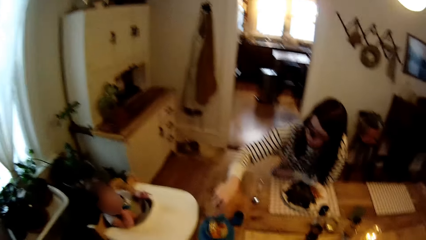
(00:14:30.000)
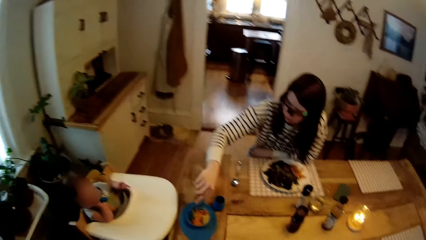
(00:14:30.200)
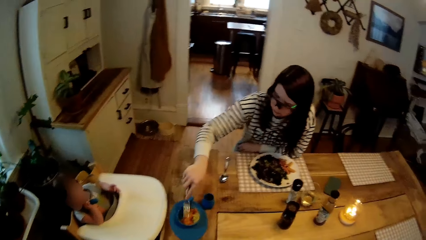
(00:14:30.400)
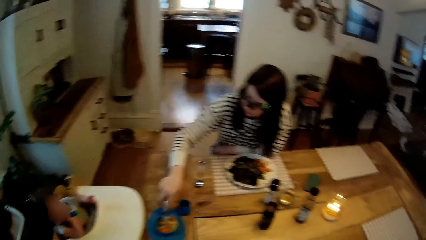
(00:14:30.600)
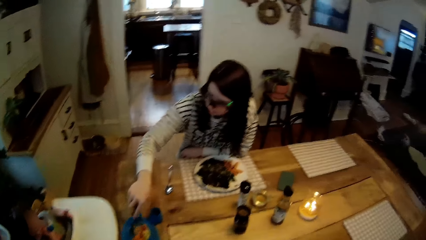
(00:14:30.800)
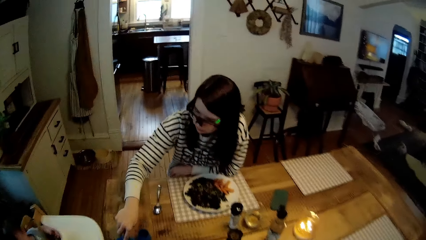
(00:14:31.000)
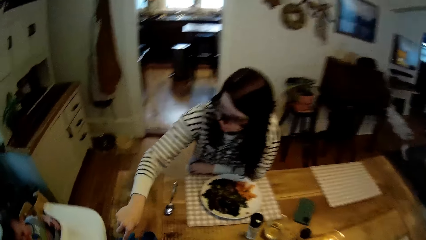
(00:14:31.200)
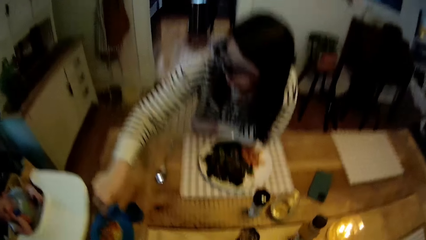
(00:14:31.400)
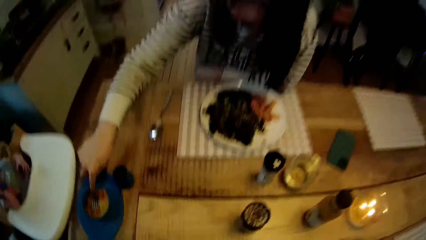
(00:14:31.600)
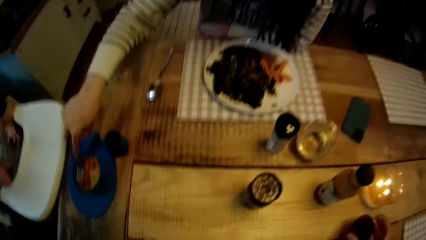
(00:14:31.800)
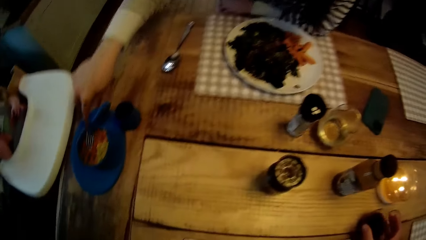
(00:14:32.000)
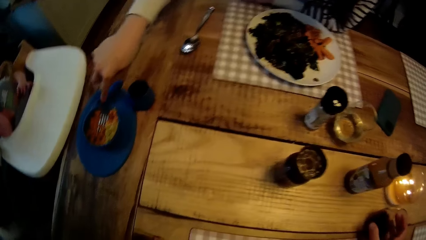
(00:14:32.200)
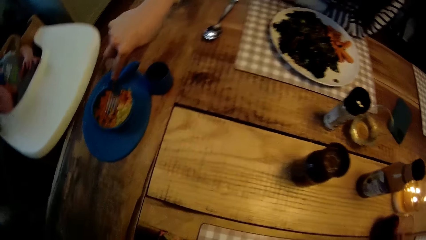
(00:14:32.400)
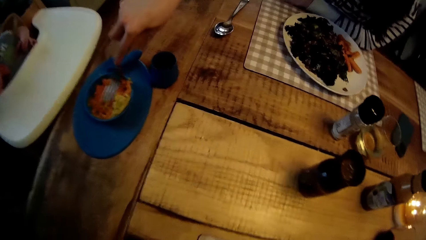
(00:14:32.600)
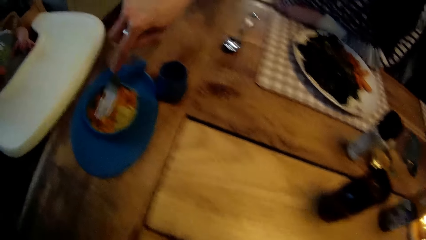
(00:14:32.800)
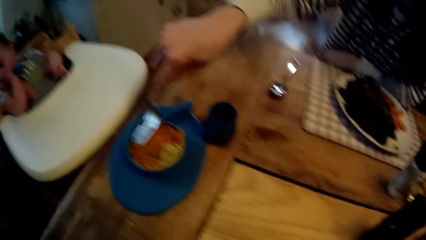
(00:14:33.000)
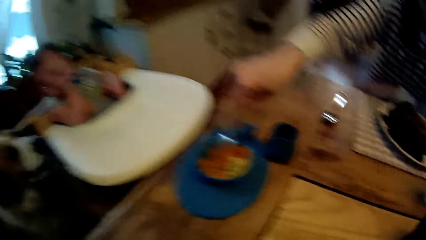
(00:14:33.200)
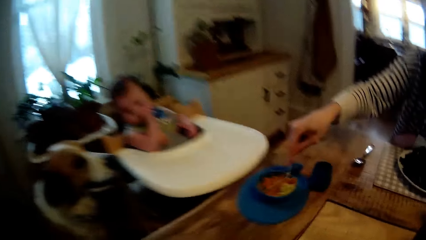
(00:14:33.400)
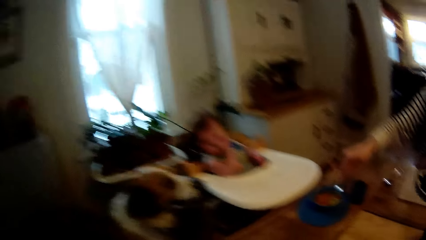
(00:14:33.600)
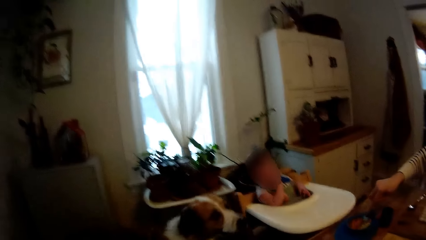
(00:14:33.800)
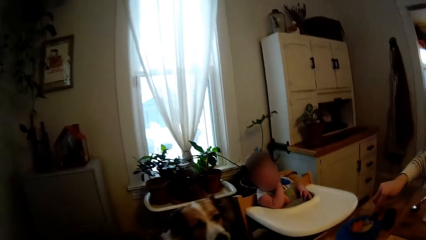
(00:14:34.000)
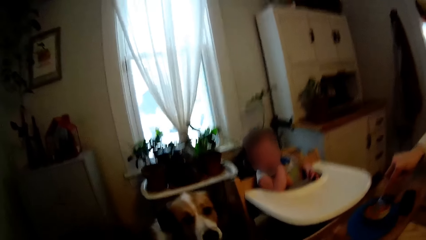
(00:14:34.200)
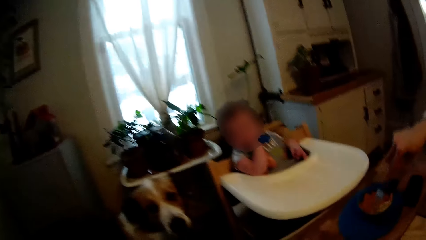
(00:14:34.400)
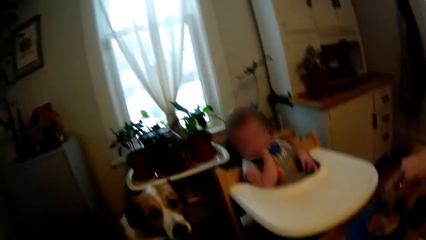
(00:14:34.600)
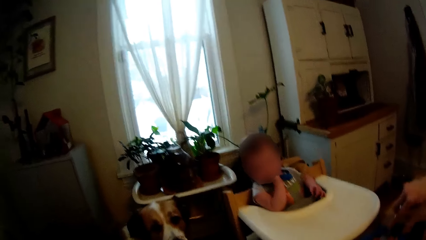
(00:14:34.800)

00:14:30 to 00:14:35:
The camera wearer sits on the chair. The woman talks to a dog. The camera wearer talks to the dog.

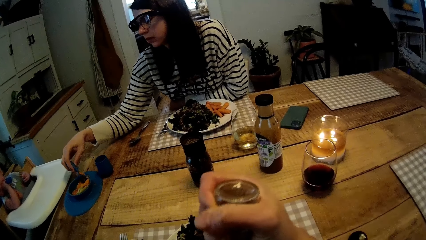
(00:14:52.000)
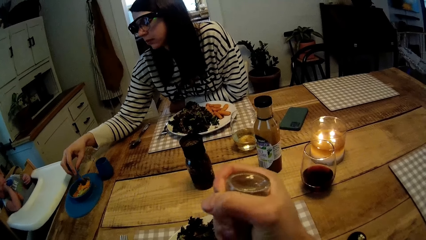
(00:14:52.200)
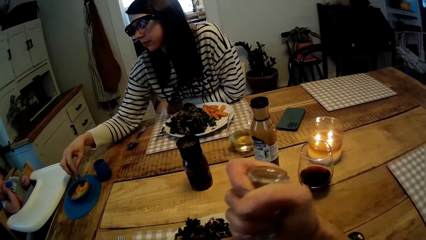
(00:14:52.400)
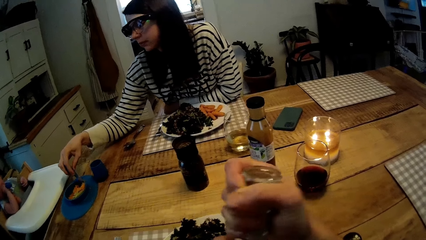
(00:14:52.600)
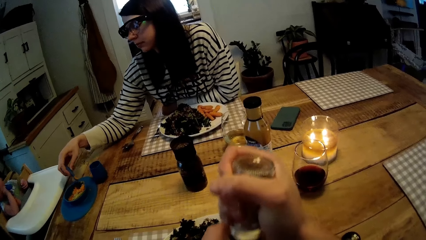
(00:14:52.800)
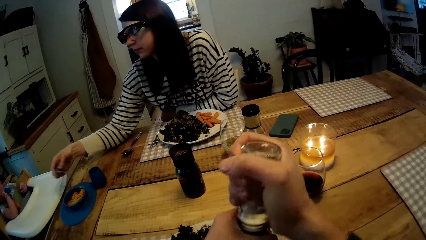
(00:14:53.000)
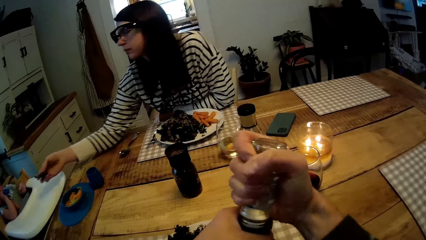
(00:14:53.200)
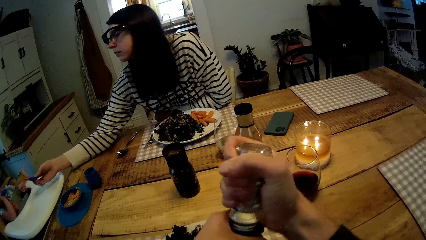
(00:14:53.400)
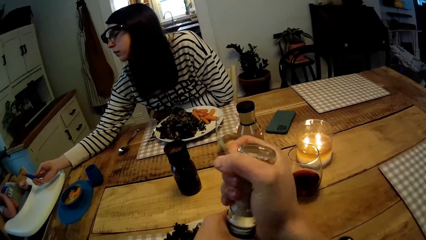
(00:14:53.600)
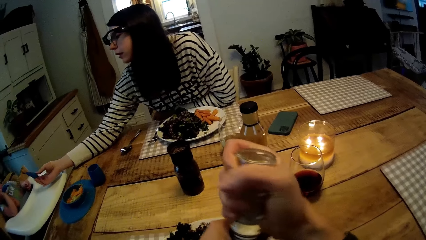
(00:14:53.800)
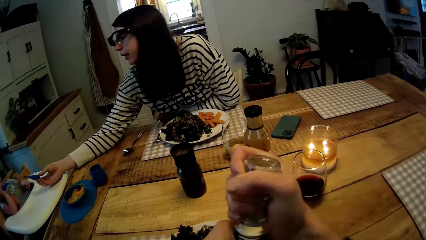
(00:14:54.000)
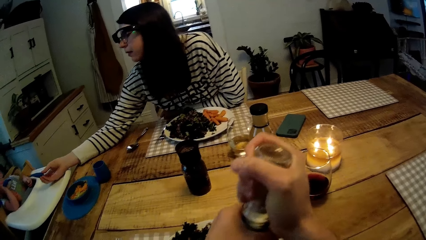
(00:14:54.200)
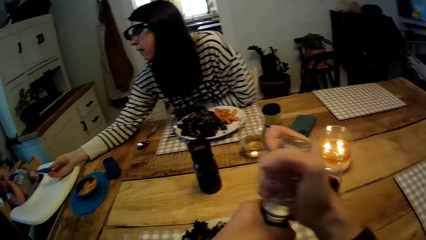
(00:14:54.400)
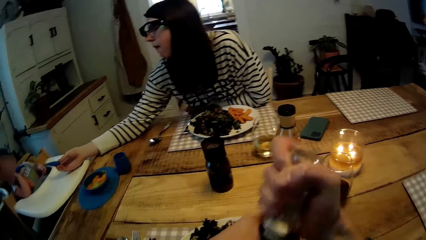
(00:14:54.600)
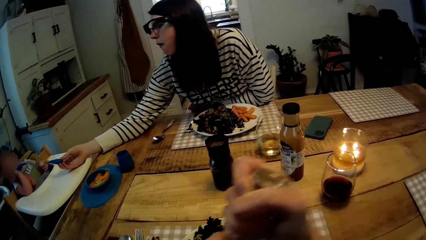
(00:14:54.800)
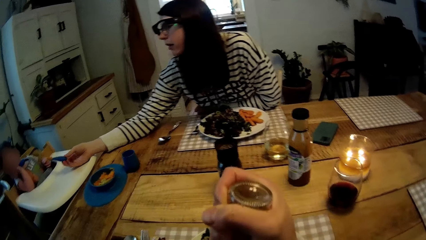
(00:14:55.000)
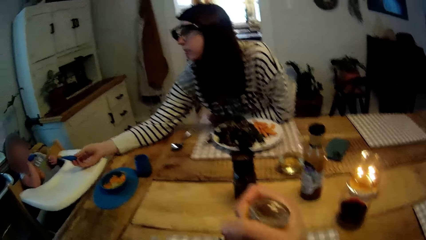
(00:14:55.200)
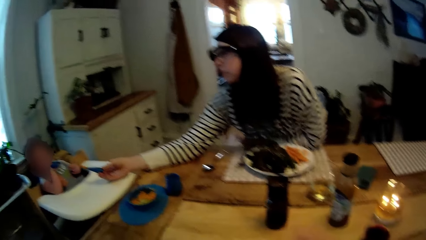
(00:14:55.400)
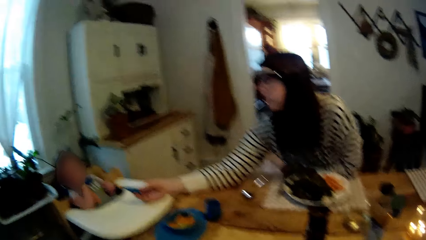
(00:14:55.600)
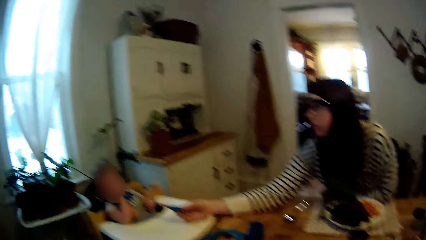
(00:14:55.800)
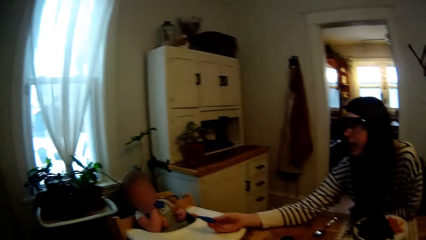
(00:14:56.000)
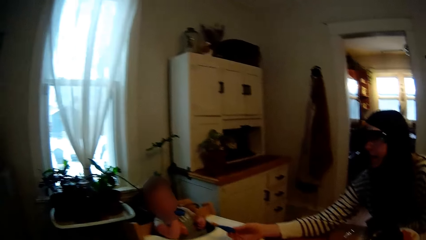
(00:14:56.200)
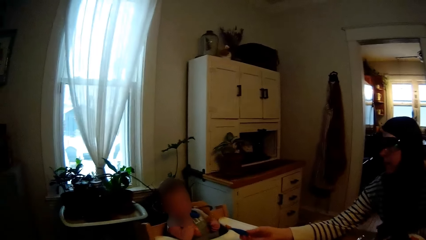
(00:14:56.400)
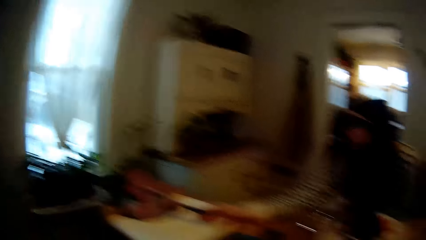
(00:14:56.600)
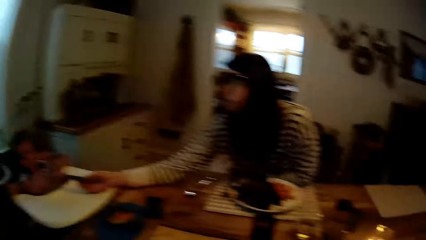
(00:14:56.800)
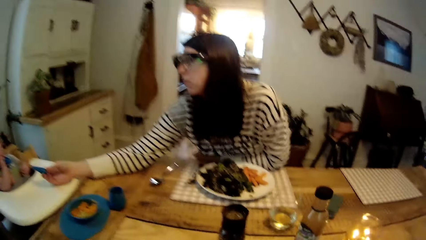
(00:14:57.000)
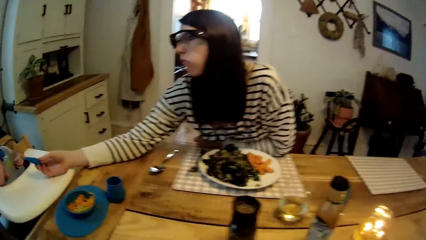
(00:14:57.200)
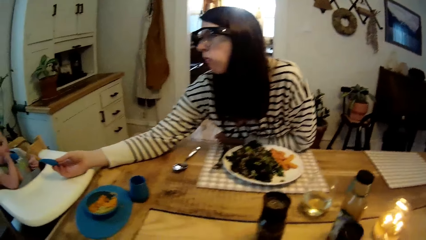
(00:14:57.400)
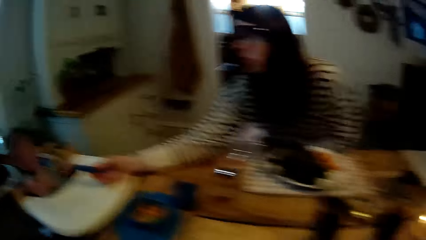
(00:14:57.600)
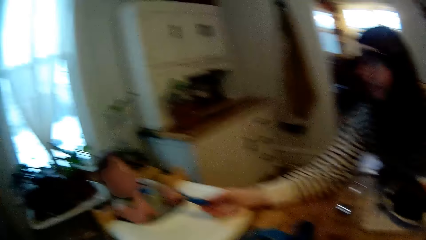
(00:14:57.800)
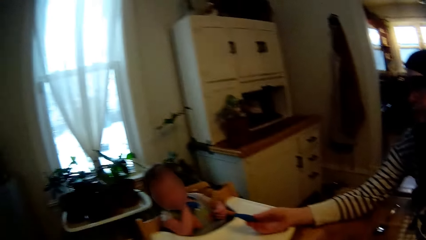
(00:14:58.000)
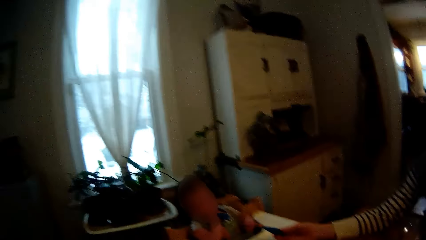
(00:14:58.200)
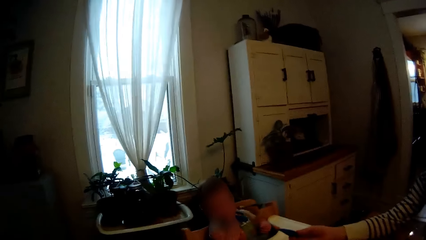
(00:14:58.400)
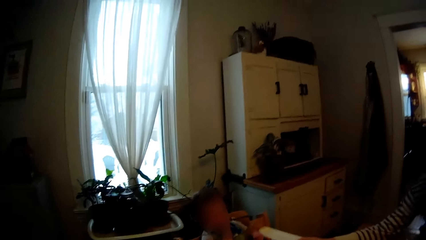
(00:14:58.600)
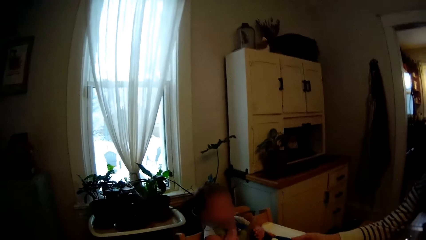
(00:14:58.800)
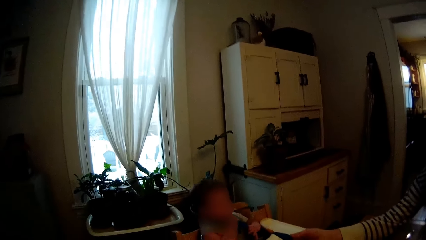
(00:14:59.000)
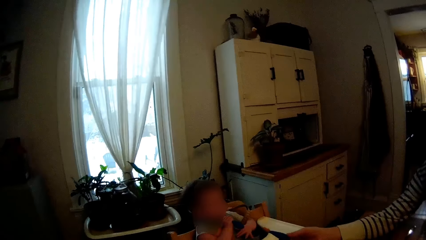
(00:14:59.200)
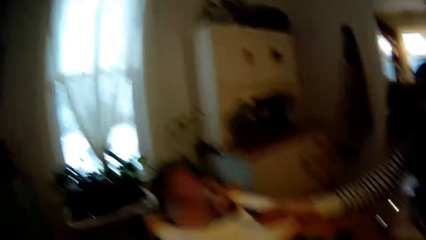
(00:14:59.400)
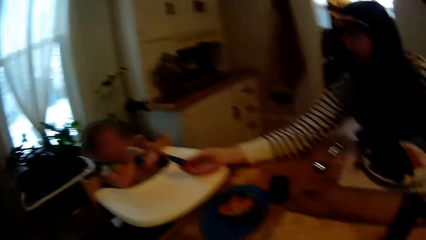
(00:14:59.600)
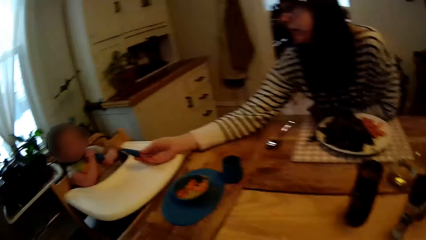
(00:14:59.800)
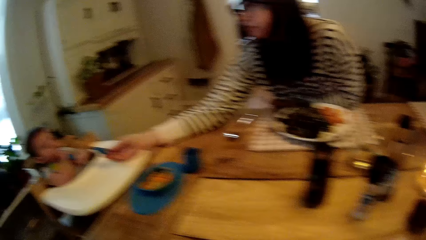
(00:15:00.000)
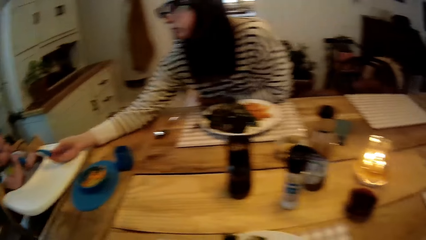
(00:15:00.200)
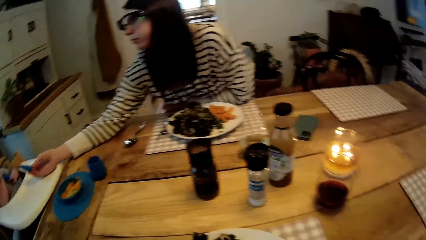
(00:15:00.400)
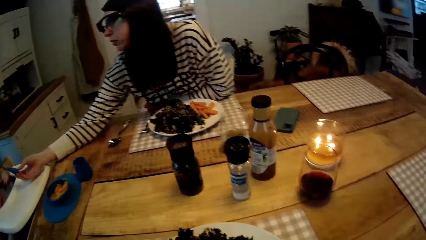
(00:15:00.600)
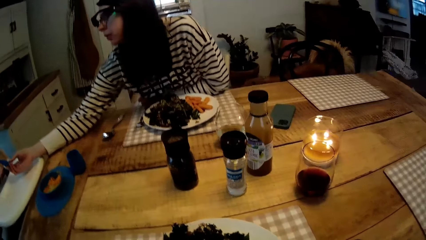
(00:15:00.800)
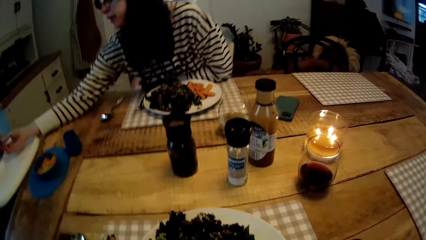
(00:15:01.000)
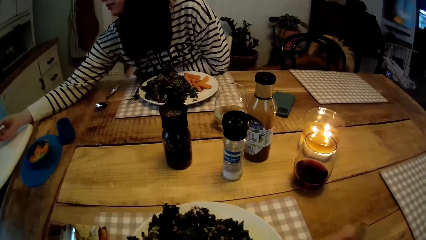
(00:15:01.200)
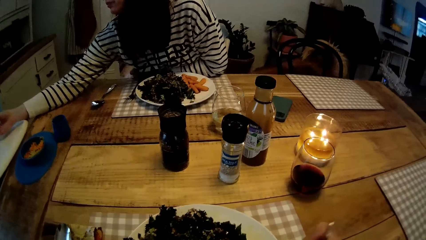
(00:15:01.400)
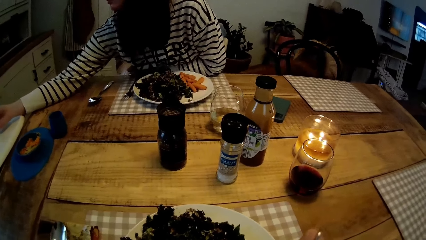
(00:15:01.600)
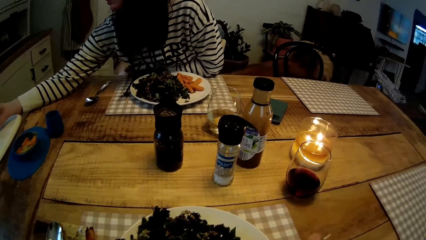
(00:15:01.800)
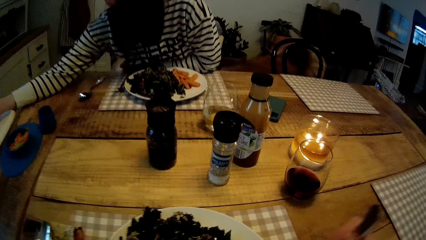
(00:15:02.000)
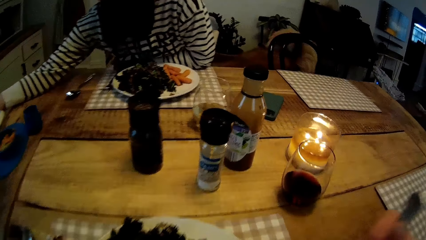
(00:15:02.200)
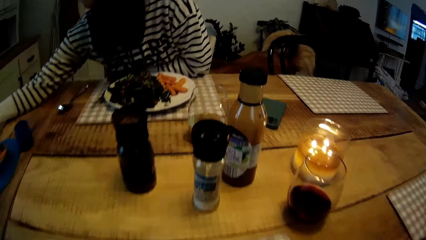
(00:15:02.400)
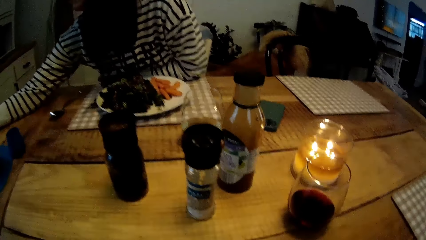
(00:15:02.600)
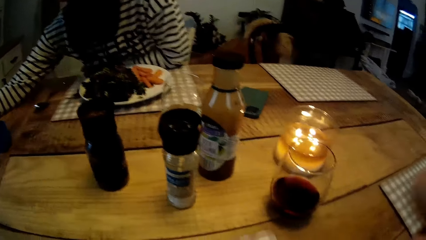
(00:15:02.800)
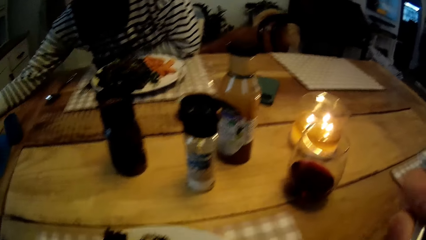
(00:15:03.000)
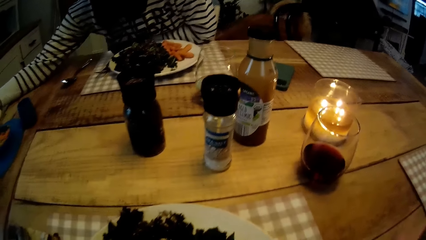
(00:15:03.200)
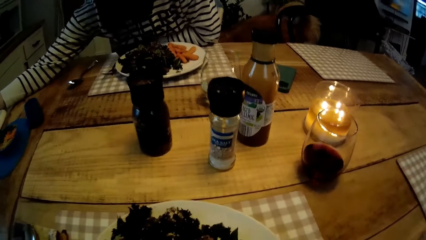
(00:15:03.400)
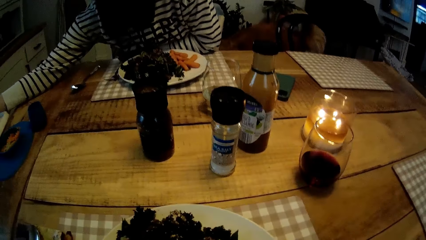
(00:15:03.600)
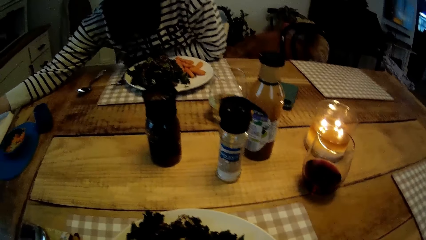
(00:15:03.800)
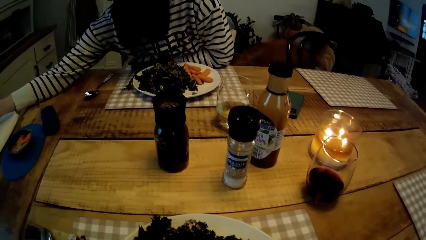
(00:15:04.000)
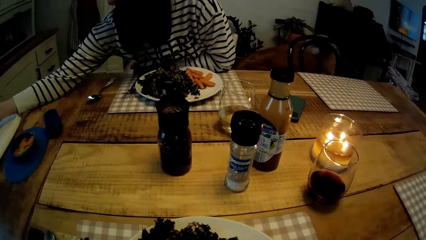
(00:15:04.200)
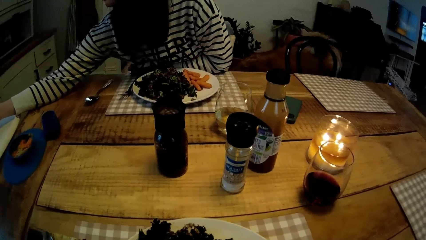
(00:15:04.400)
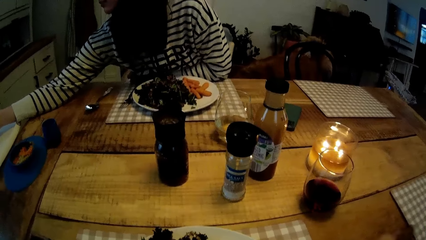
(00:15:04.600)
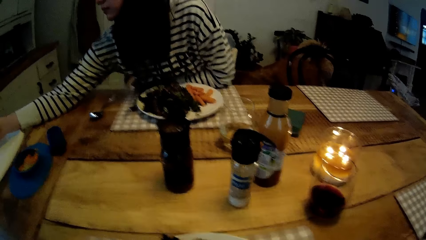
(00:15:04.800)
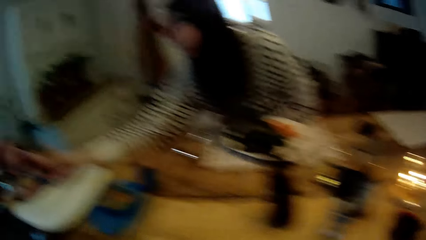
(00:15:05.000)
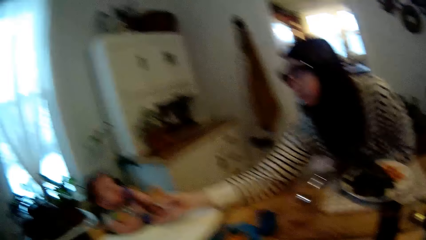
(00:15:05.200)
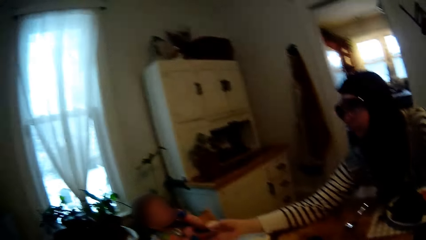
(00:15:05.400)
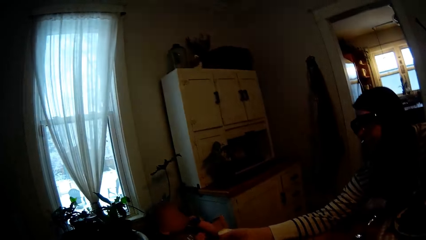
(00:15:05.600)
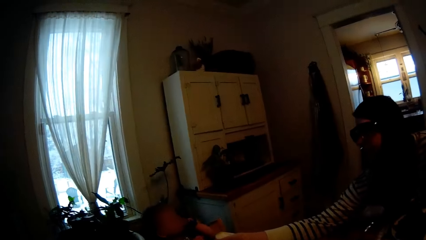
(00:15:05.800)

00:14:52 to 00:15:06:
The woman holds out the spoon to the baby with her right hand. She talks to the baby. The camera wearer drops the bottle on the table. The woman talks to the baby. The camera wearer eats some vegetable from the plate with cutlery in his right hand.
